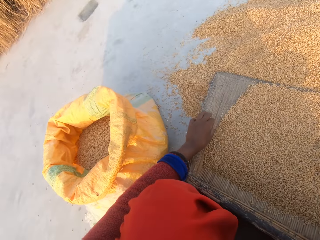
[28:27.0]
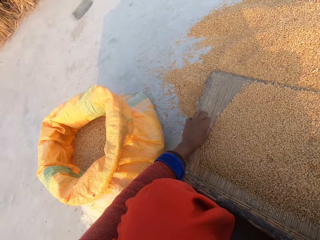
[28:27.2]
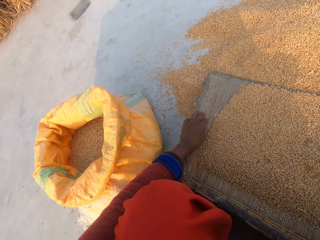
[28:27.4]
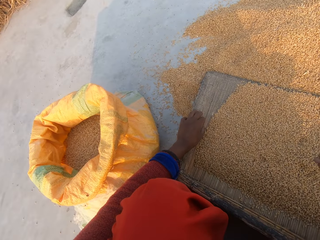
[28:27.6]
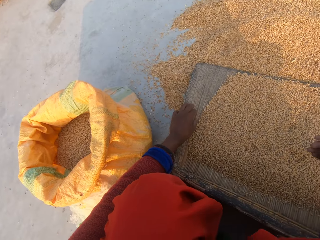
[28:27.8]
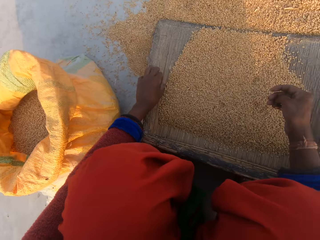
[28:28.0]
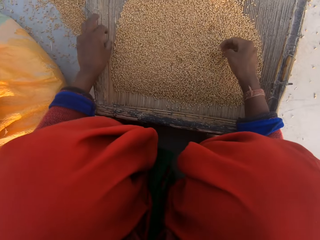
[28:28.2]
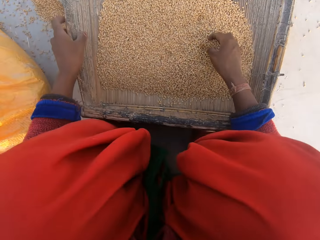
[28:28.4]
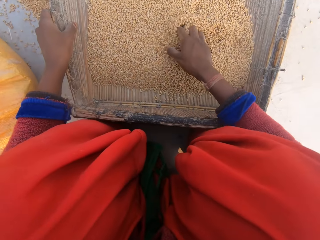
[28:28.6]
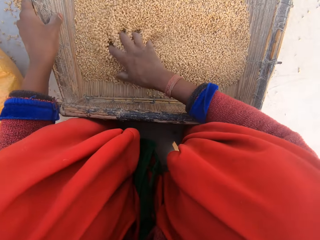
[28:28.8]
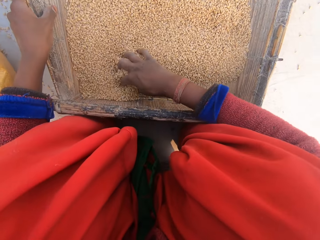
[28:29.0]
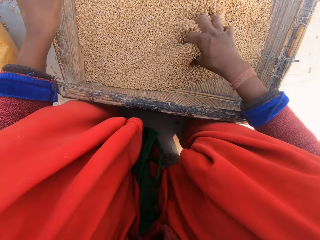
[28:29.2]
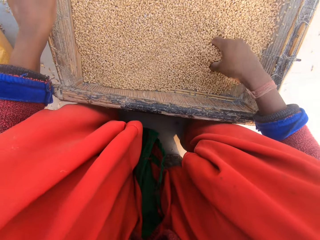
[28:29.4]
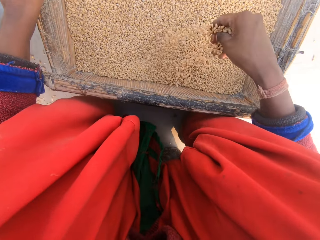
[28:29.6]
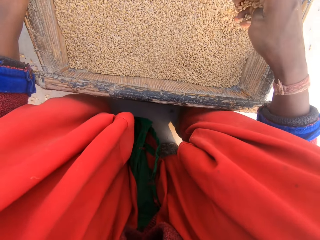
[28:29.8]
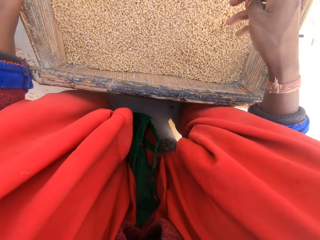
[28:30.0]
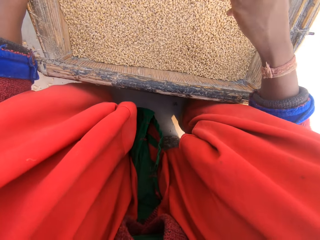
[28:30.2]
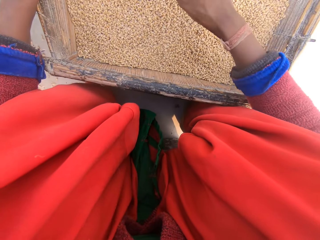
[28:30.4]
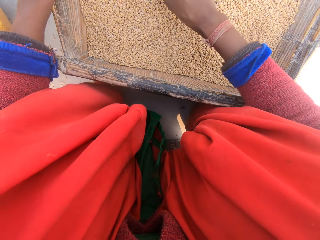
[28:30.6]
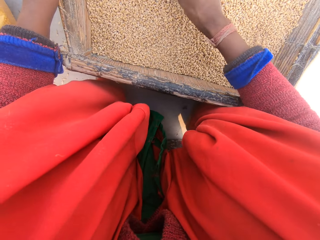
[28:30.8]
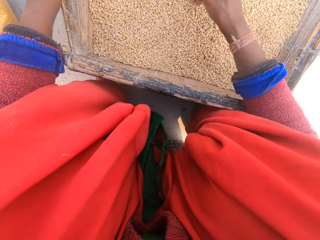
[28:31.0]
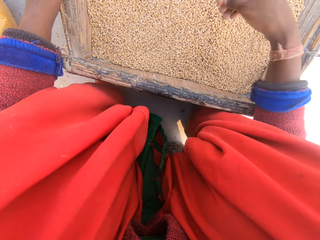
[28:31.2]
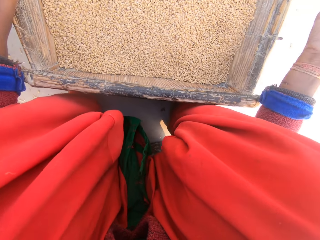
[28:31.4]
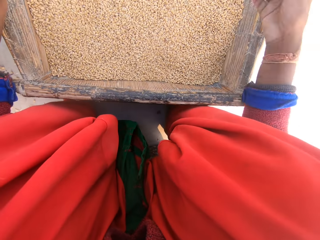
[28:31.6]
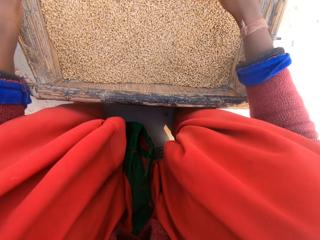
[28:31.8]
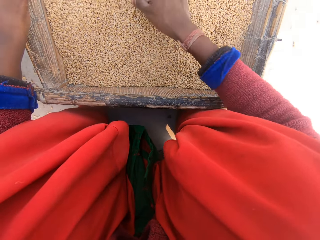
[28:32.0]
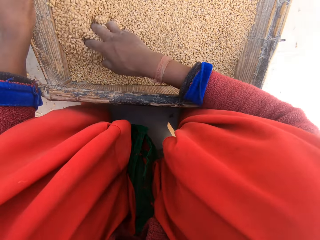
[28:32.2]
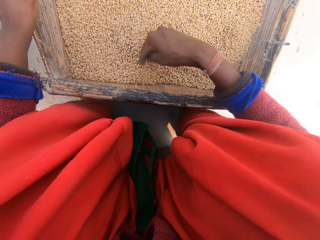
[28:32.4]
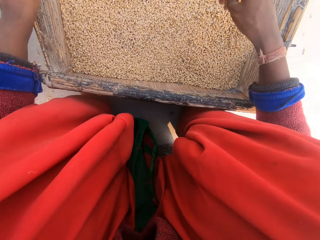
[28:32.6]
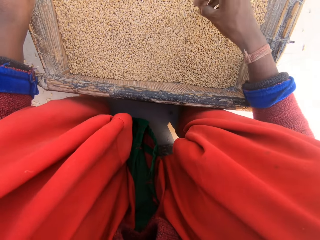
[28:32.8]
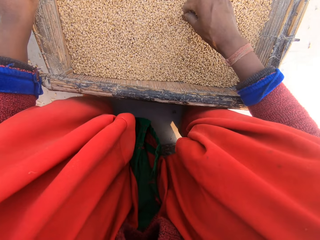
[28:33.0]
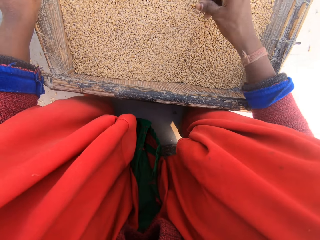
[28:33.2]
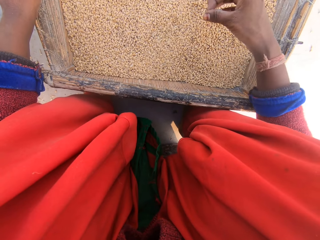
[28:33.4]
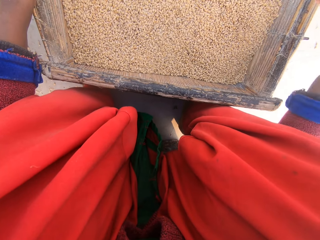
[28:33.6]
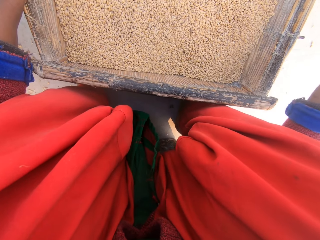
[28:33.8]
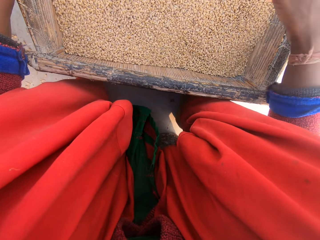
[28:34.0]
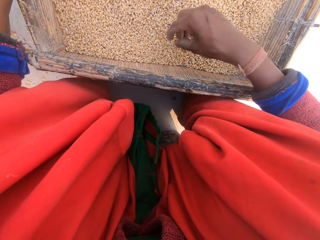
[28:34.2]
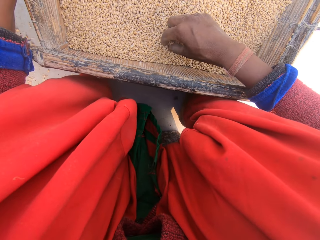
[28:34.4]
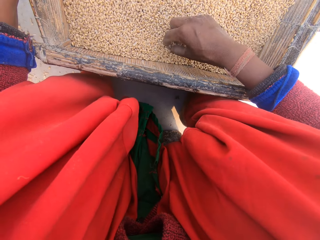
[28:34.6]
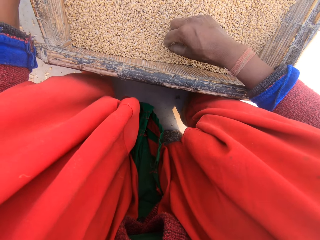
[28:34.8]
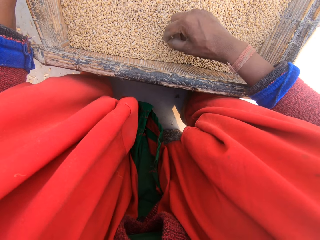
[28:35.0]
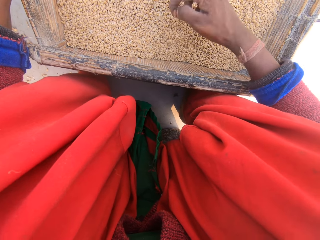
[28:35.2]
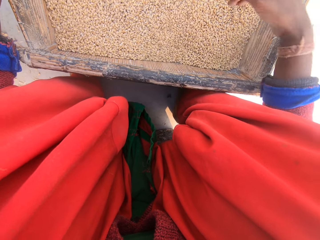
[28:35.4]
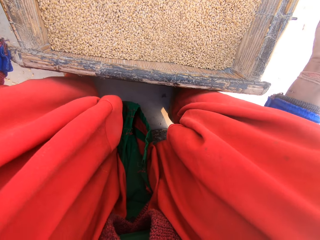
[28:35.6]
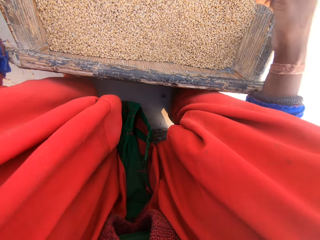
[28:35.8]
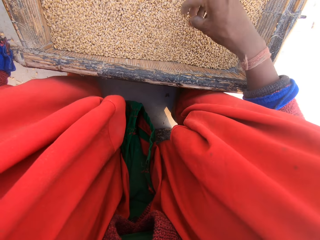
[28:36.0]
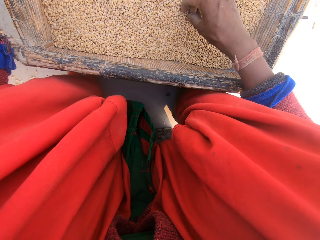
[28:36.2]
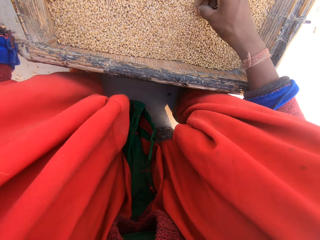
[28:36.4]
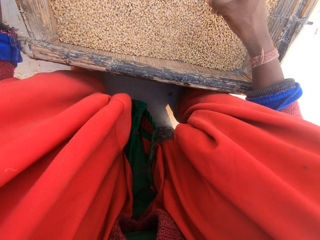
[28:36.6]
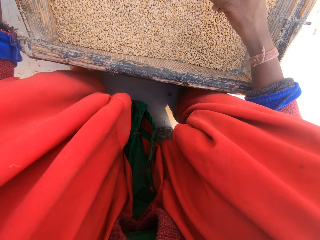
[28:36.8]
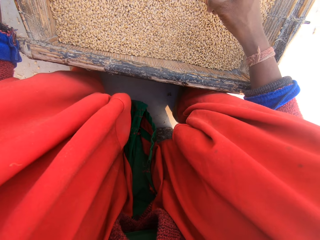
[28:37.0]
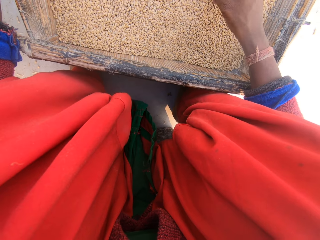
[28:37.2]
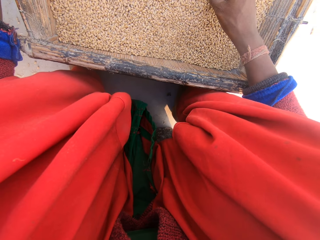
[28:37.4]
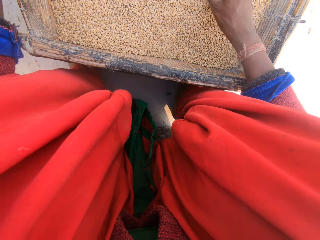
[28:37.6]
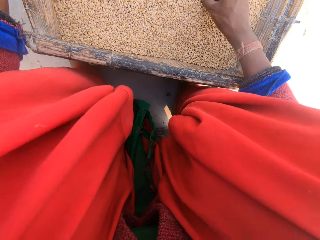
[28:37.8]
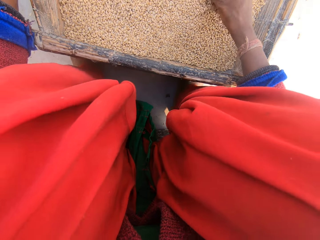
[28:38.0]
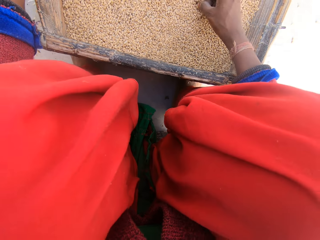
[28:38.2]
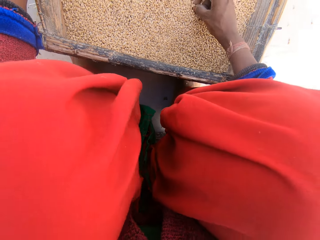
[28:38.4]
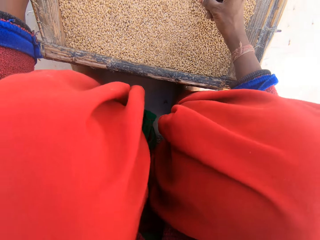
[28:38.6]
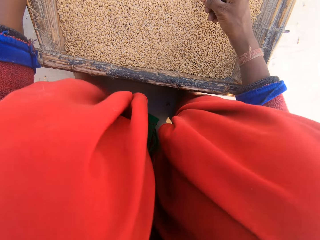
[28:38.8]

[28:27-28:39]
The camera wearer stares at the floor. She rubs the grain with her right hand. She inspects the grains. She picks dirt from the grains with her right hand repeatedly.

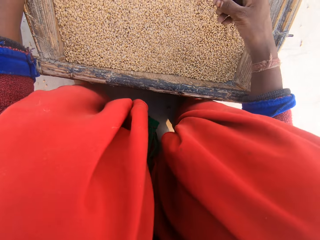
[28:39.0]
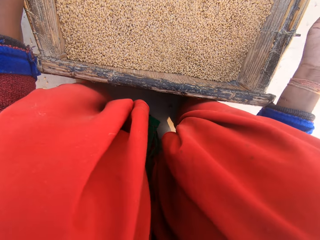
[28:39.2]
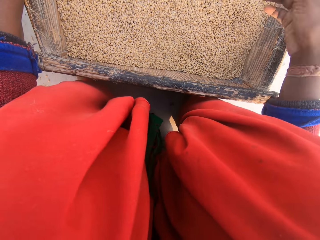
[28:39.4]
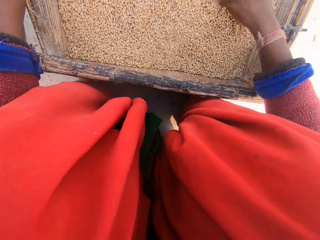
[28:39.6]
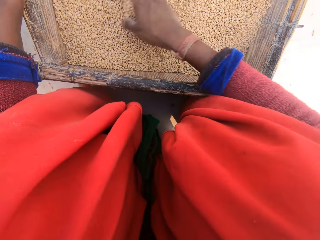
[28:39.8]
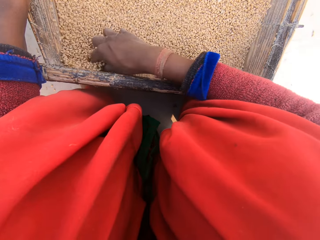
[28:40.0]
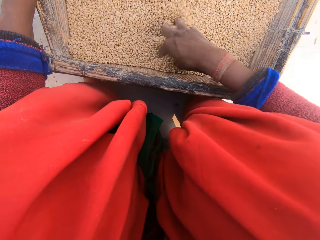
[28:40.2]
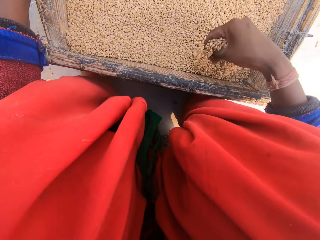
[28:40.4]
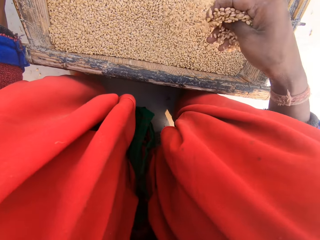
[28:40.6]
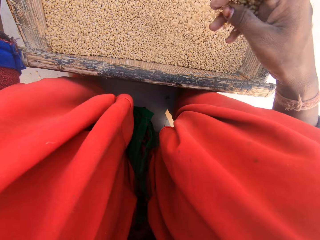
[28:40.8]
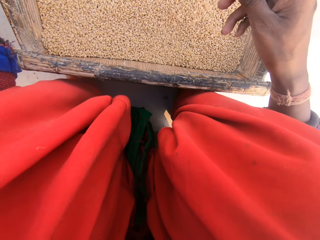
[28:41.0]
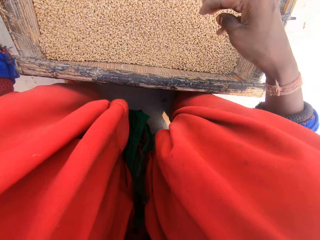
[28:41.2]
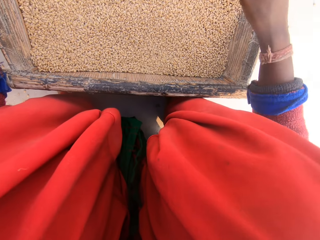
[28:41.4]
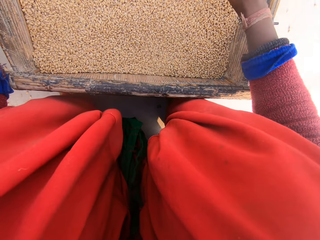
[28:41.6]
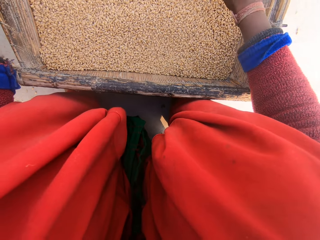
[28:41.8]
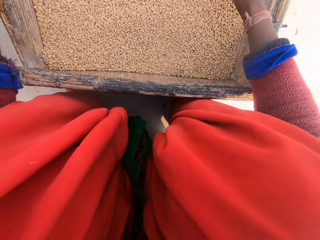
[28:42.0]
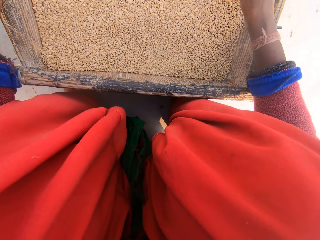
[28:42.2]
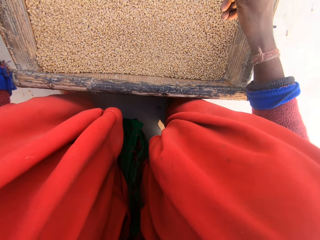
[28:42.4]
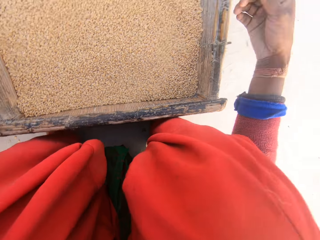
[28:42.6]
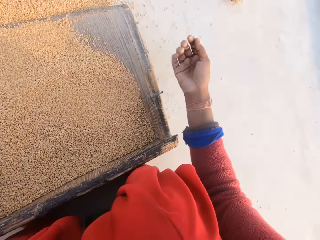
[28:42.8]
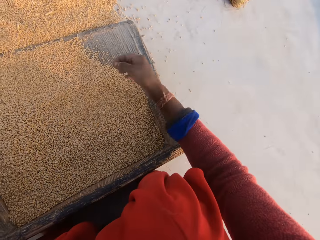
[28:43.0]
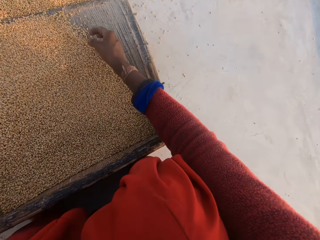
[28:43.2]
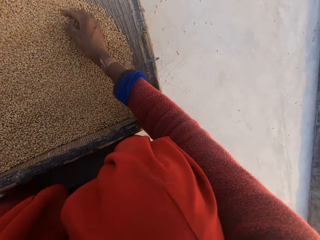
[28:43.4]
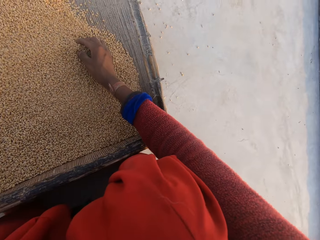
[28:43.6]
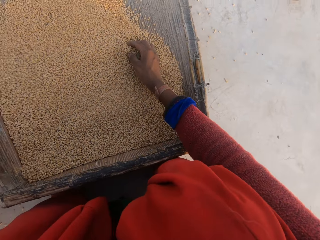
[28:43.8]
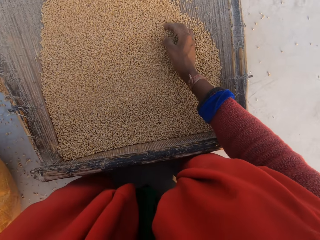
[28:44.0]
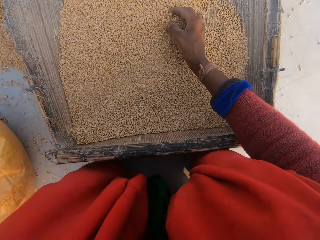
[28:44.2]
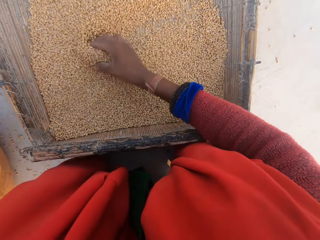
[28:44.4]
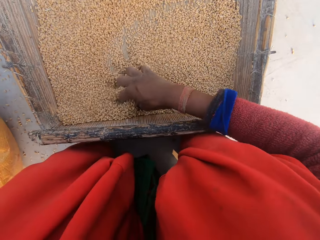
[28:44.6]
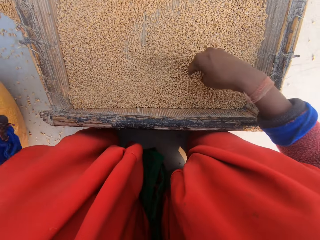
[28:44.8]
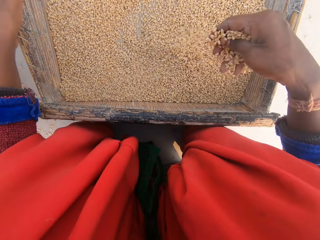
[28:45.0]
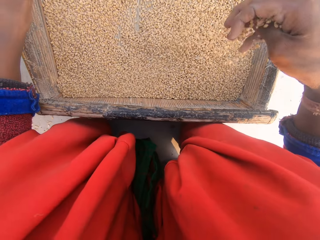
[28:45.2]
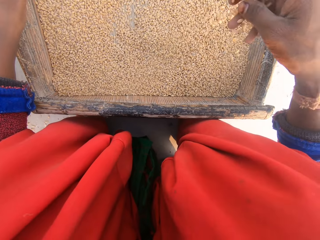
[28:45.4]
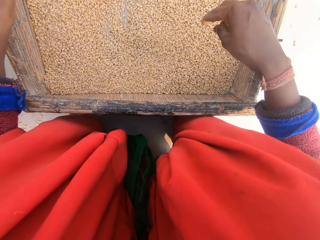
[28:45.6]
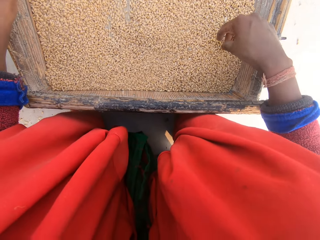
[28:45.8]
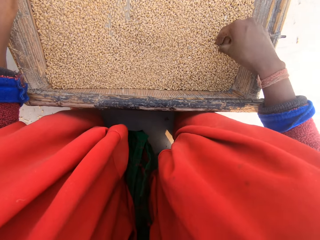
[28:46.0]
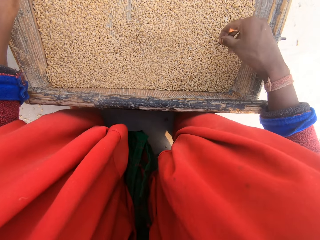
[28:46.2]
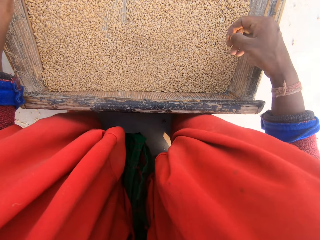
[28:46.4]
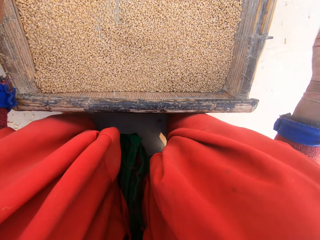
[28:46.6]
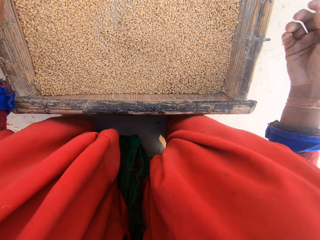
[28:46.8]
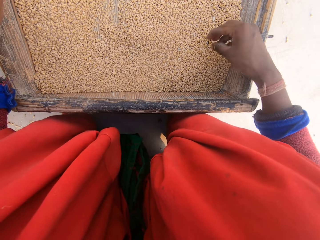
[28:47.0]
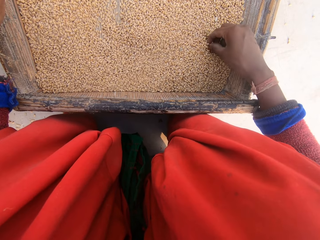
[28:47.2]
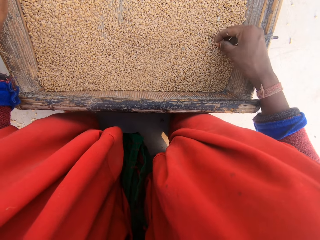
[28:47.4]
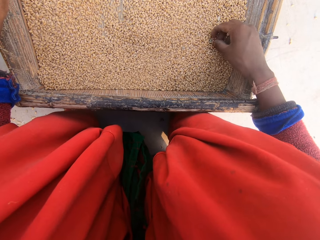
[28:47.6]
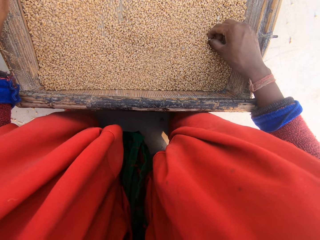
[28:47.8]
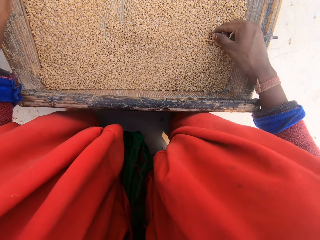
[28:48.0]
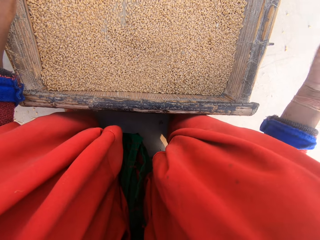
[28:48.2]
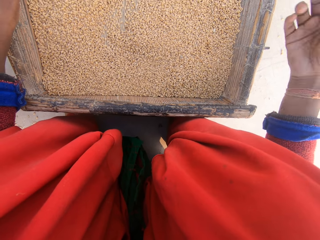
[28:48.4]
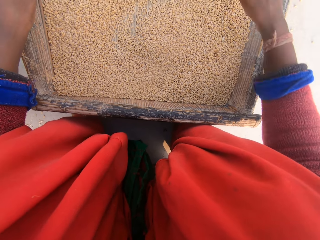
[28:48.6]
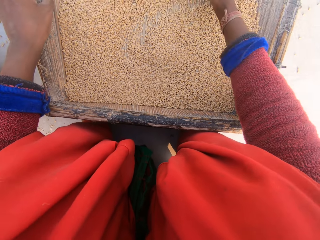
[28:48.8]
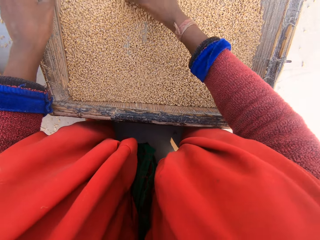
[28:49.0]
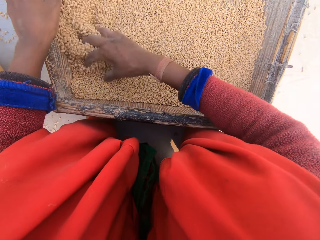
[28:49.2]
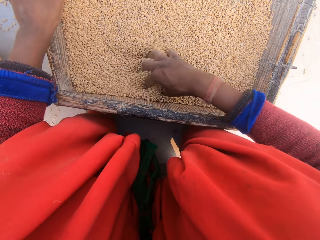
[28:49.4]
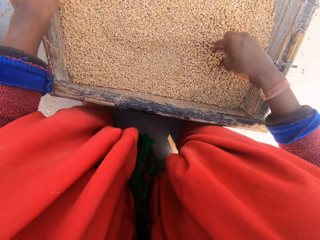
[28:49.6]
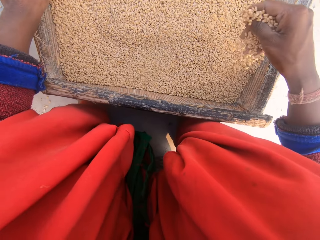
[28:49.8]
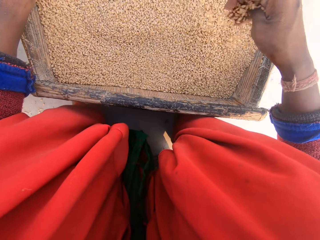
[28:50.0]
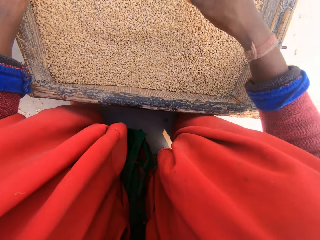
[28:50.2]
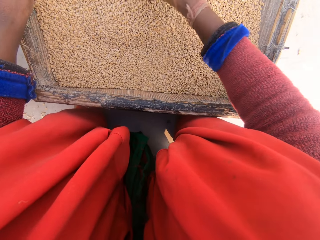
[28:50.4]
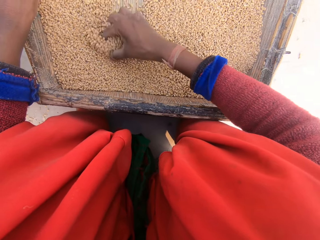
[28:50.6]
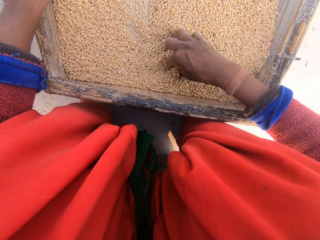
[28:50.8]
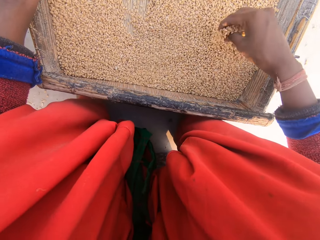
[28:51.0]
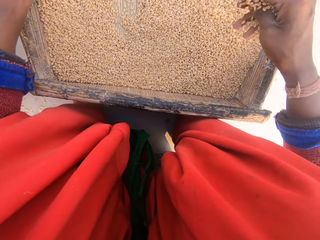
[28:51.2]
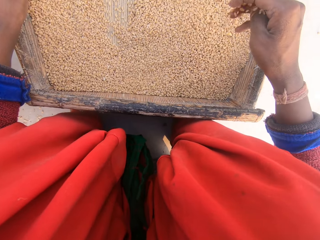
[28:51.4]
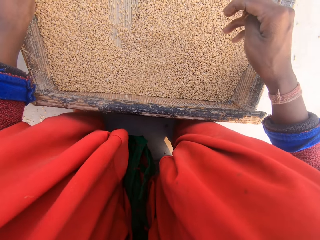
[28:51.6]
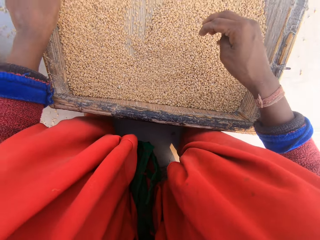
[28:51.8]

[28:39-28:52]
The camera wearer rubs the grain with her right hand. She rubs the grain again. She removes dirt from the grains with her right hand. She rubs the grain with her right hand.
